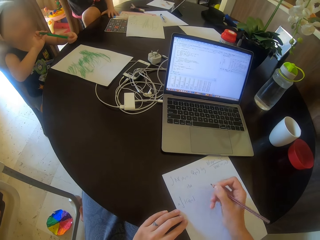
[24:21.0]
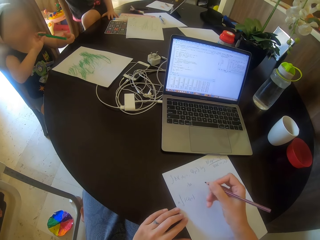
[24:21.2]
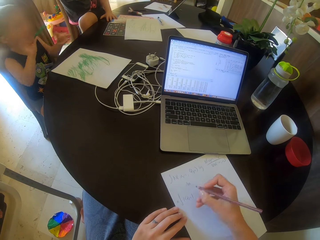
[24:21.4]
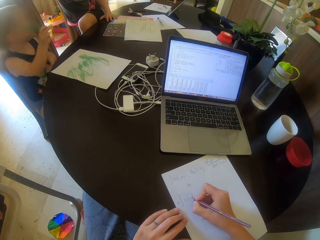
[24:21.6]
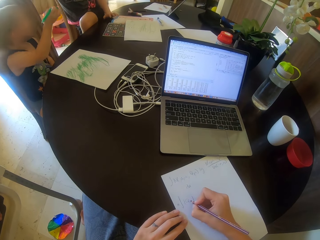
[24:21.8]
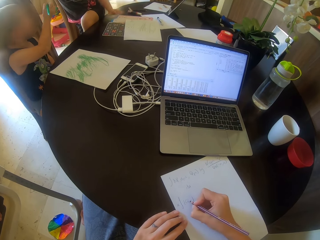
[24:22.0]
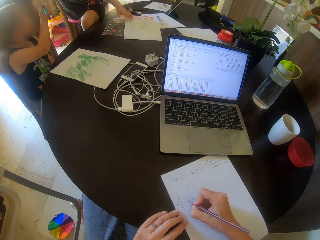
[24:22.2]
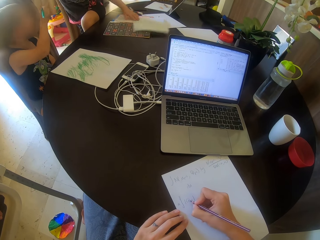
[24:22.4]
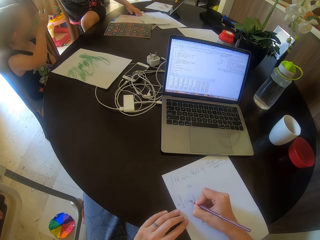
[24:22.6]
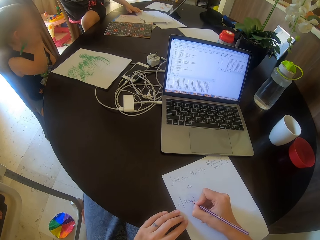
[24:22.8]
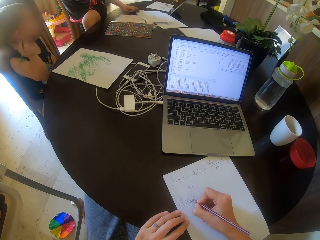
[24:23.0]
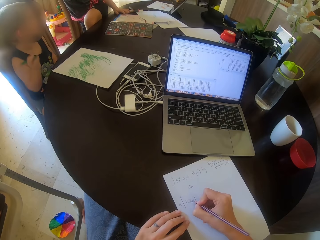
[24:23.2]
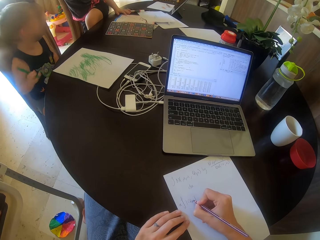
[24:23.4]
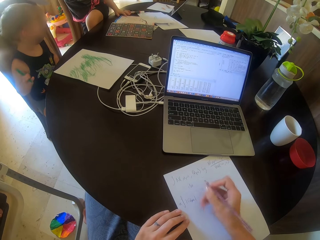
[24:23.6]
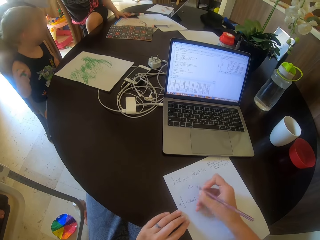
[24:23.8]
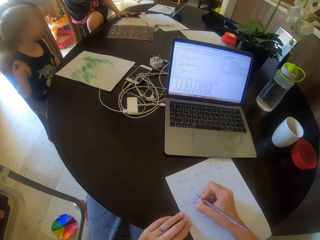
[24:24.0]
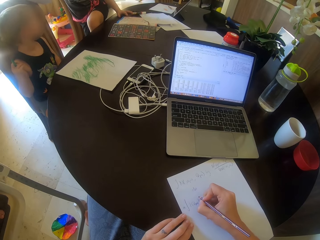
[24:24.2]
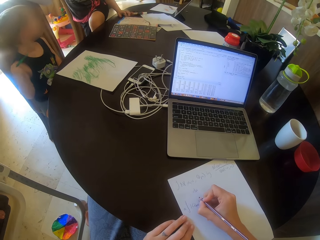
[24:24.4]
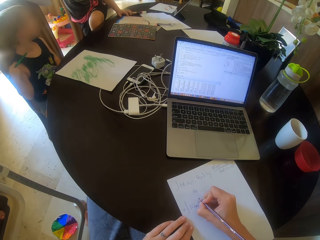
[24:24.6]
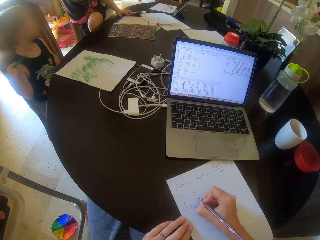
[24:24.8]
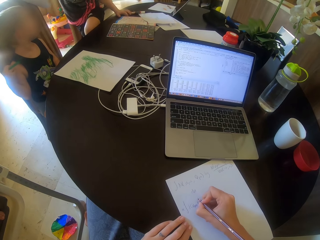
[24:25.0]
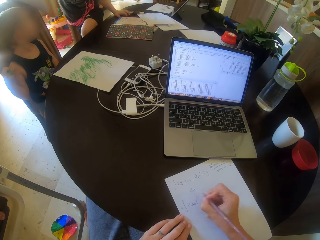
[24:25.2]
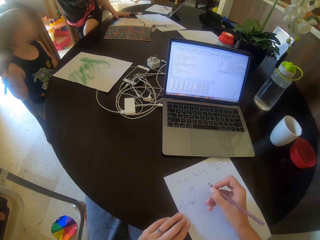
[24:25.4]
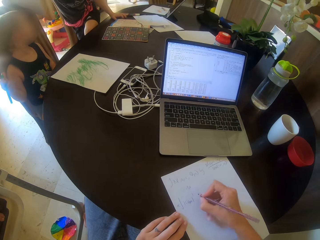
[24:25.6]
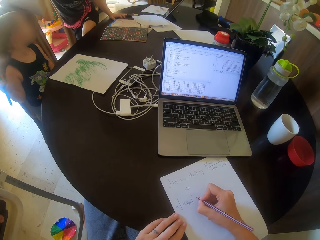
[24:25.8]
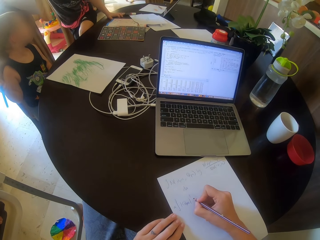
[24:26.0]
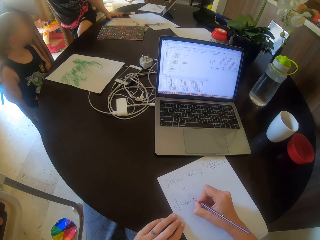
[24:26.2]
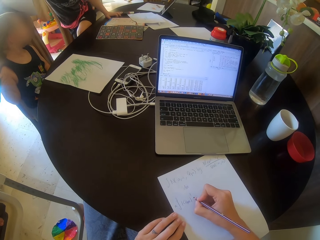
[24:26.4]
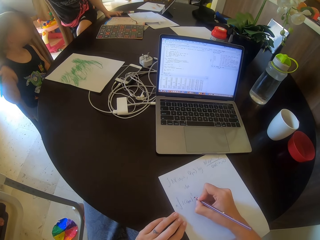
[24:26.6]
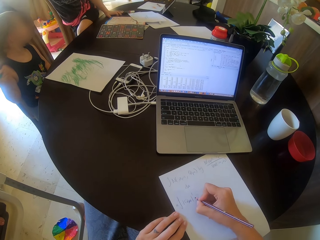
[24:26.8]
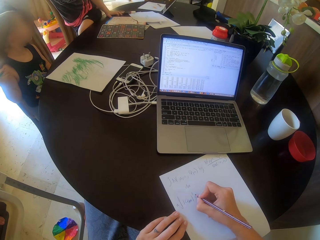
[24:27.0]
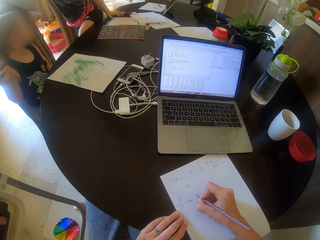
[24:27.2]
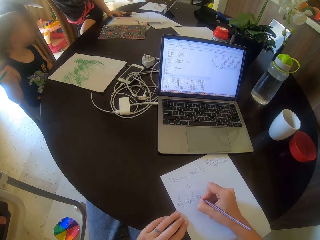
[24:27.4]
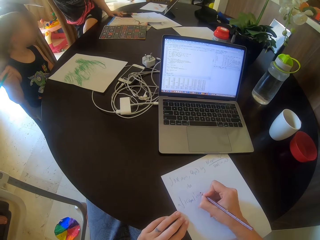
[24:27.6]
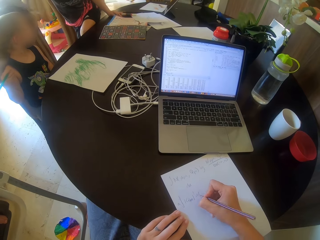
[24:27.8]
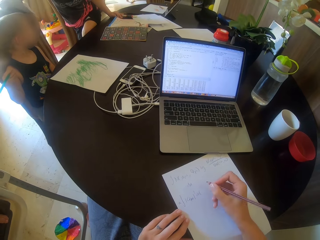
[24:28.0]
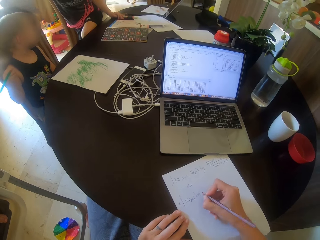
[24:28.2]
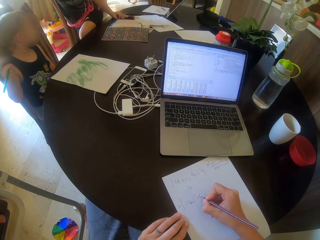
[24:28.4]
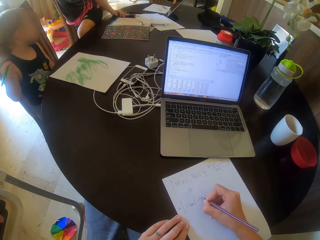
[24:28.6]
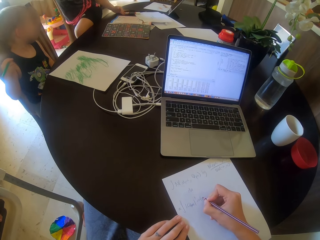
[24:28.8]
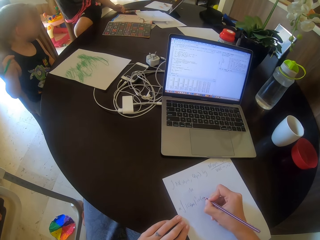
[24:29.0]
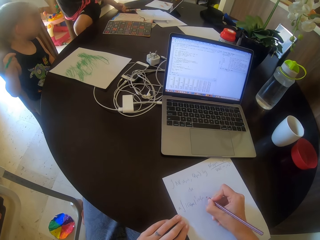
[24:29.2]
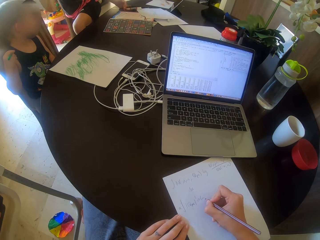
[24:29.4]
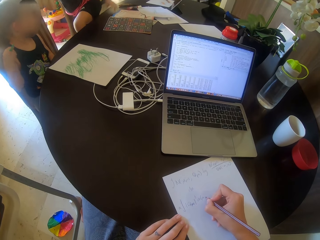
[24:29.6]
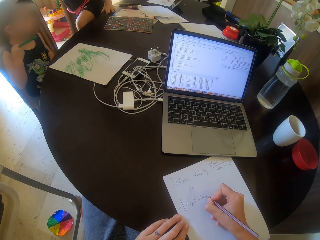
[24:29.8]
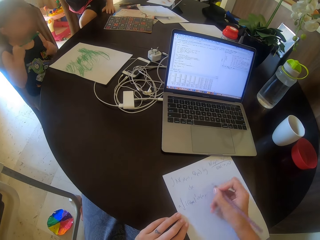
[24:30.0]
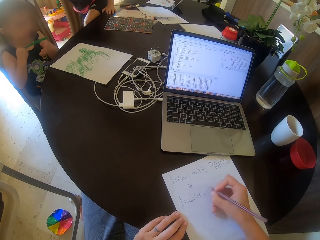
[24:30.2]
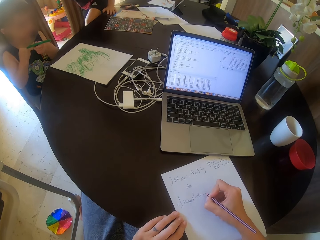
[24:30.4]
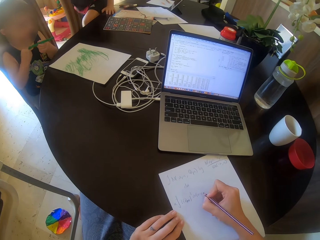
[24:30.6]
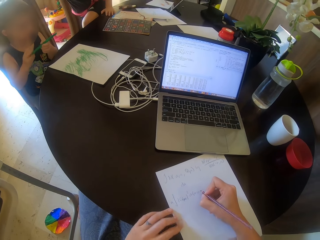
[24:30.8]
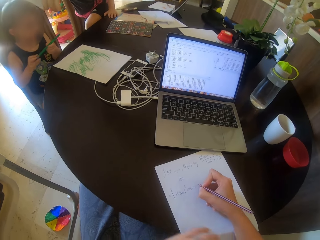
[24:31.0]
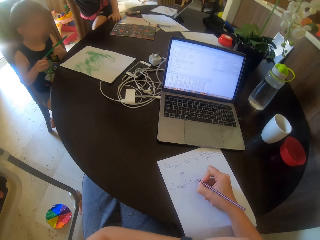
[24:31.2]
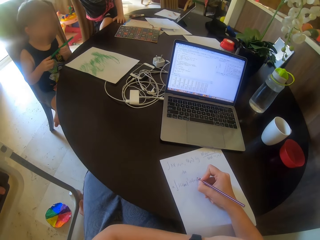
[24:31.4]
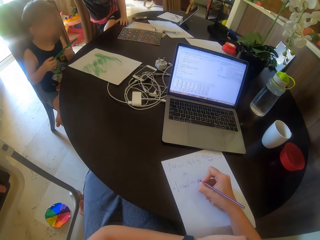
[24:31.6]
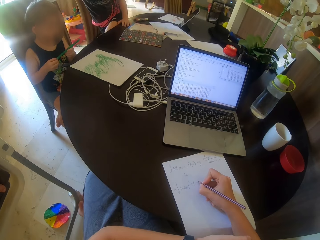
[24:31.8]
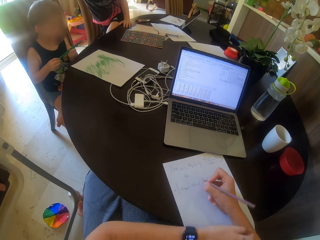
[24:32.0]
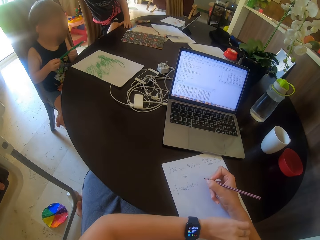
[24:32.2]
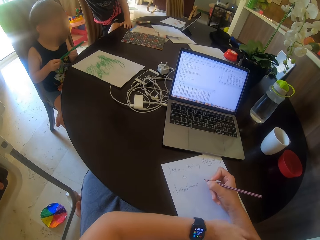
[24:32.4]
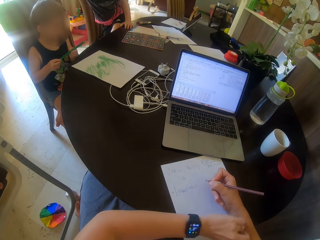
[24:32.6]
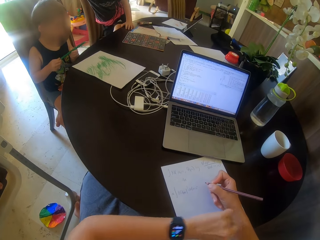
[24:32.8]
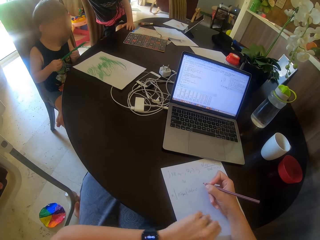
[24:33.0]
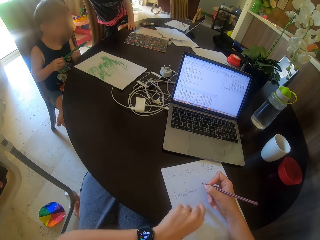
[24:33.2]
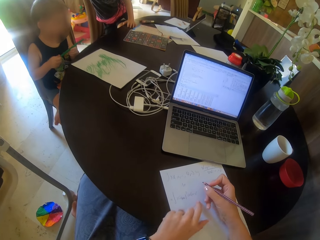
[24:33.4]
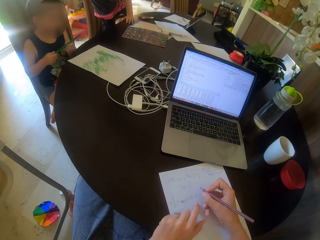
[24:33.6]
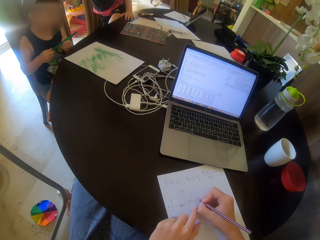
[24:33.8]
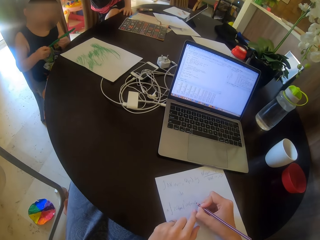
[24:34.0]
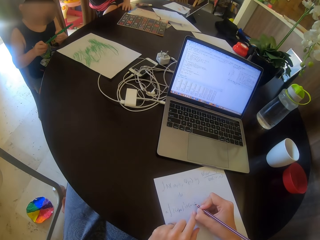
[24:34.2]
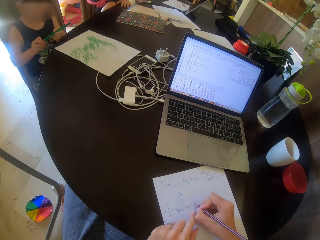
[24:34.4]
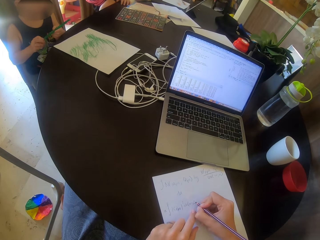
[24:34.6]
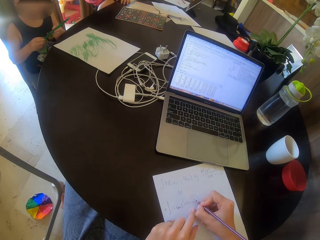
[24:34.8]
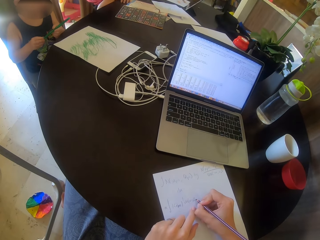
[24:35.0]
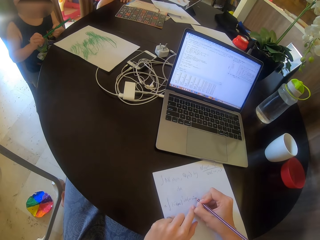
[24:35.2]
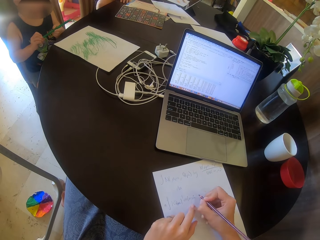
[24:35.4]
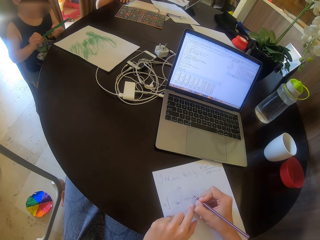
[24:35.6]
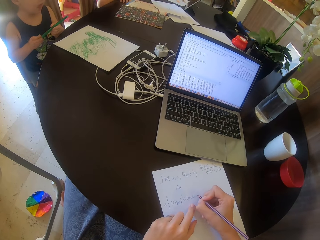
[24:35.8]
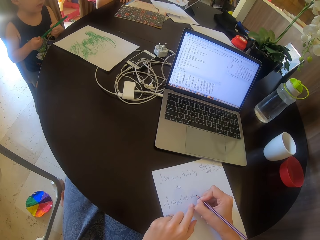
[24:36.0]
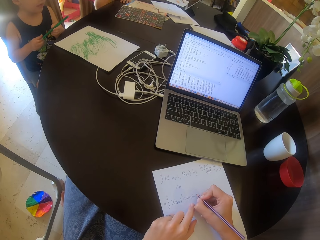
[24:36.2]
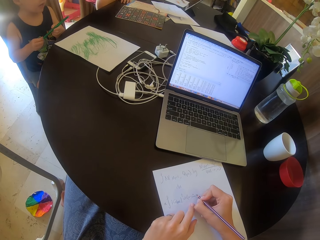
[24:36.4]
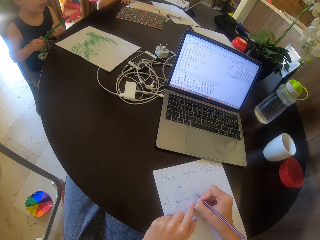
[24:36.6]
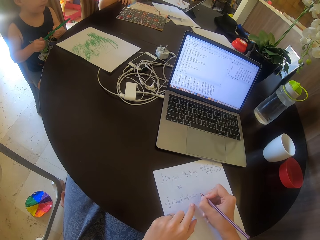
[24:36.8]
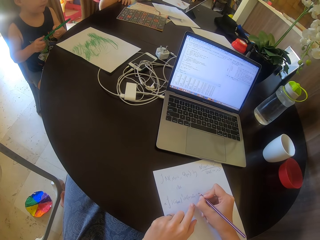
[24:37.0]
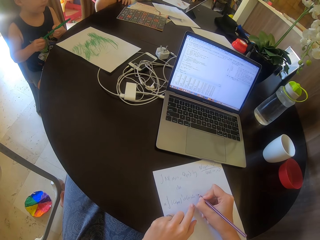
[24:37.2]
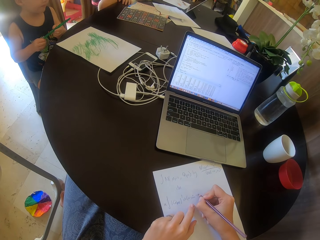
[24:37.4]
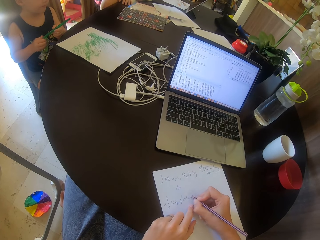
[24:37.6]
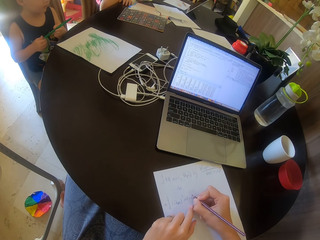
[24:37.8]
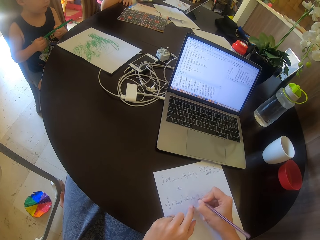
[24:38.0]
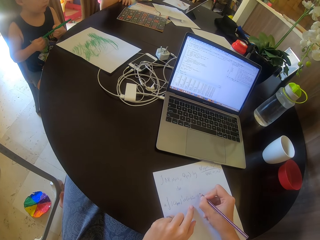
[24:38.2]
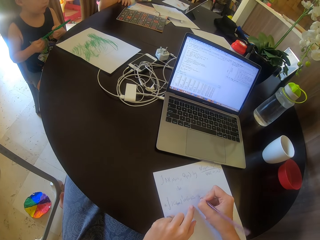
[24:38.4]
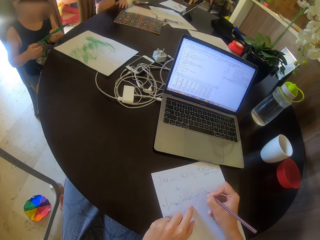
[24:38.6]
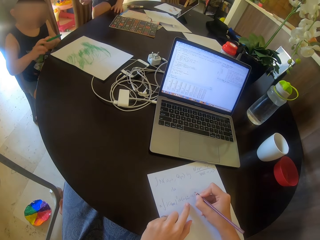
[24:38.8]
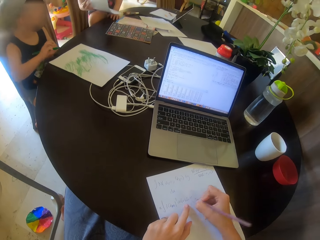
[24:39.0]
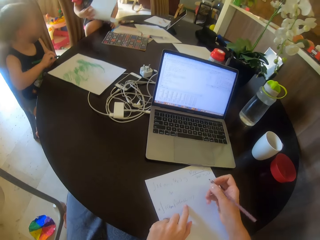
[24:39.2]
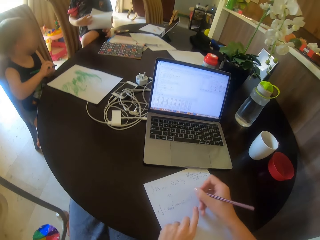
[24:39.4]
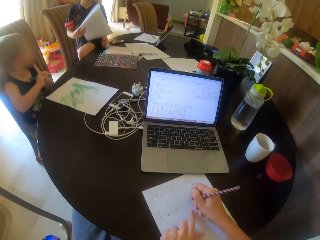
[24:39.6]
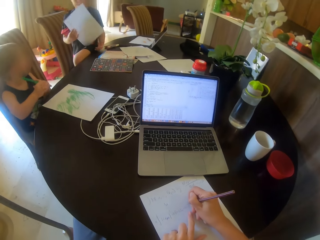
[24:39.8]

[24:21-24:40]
The camera wearer scratches the left hand. They write on the paper.

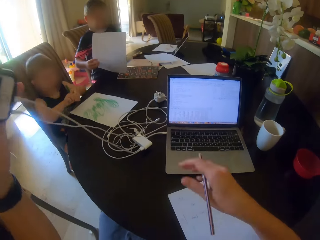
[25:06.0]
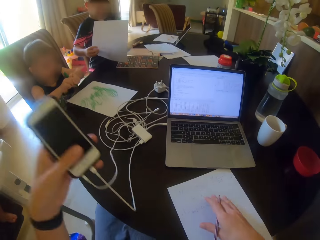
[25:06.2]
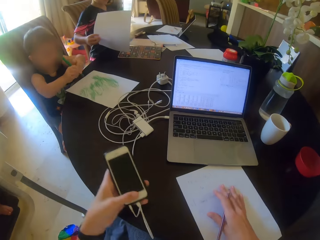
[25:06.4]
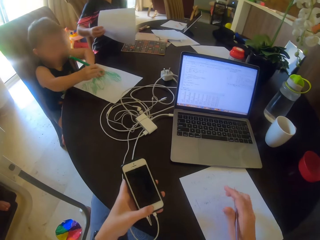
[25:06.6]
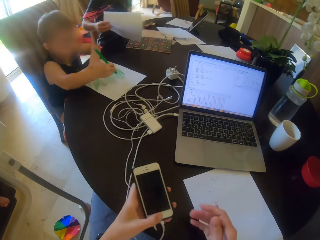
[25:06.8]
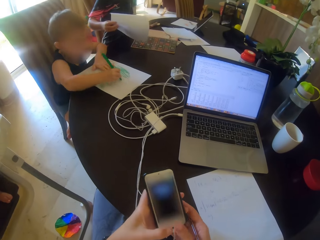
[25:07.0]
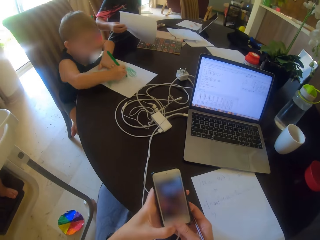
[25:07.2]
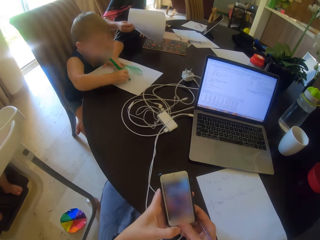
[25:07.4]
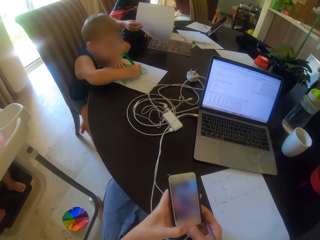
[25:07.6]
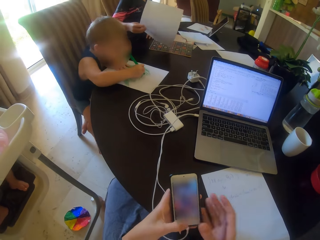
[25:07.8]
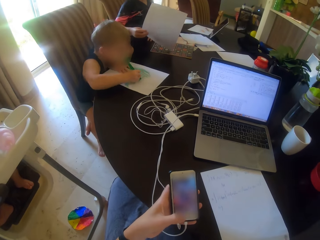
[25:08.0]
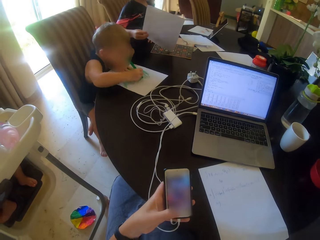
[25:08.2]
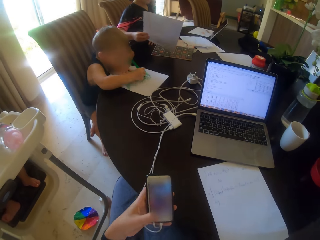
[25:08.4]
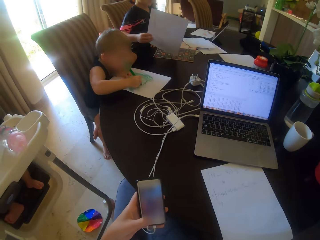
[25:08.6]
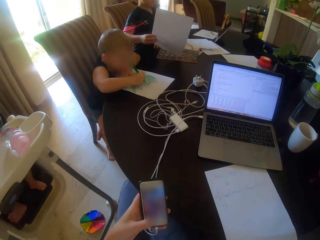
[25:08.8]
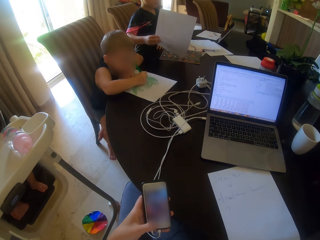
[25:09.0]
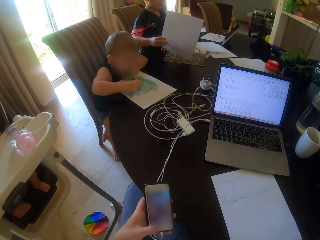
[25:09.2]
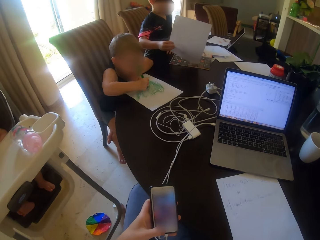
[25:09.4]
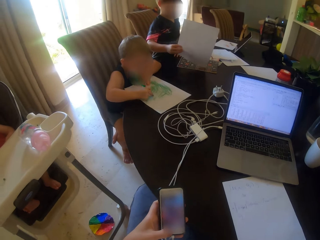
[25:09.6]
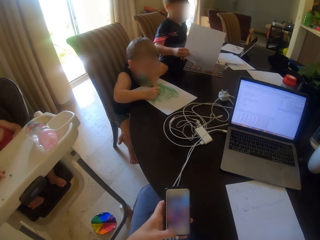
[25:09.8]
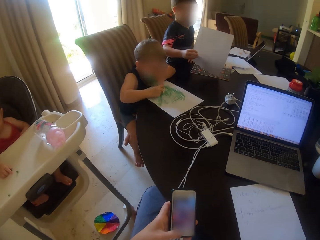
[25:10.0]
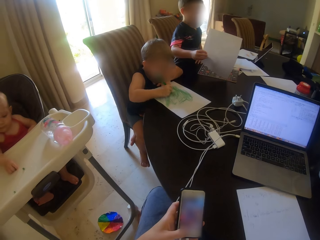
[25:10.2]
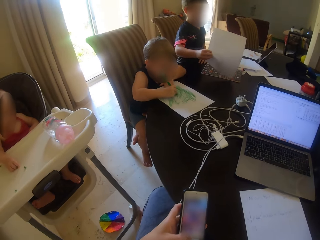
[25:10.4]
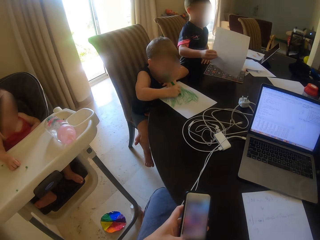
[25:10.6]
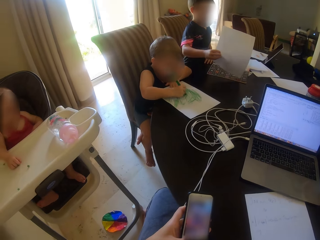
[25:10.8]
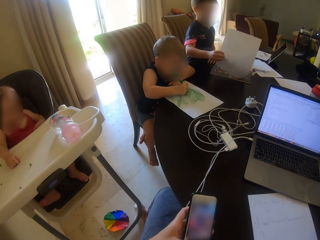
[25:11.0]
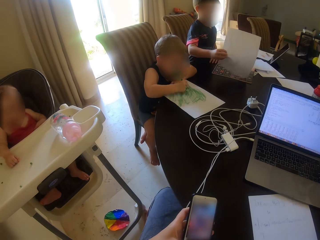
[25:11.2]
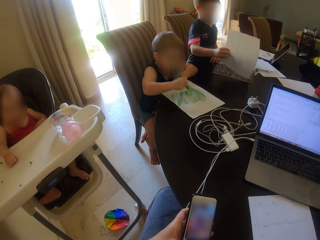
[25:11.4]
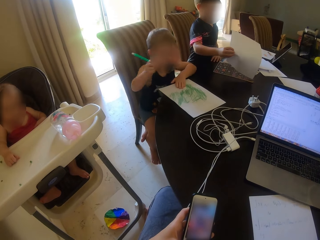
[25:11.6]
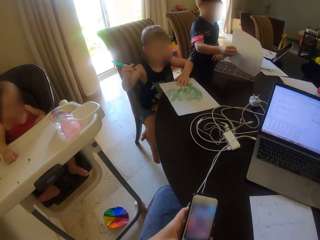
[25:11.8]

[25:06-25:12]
The camera wearer moves the paper on the table. They use the phone. They stare around.
